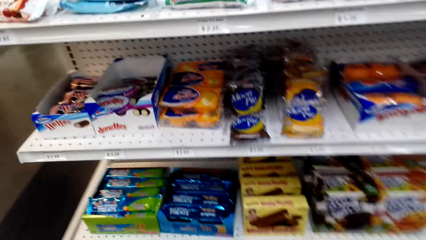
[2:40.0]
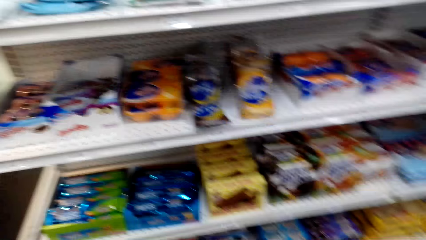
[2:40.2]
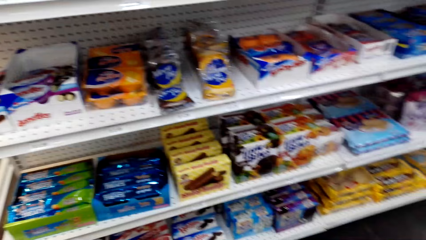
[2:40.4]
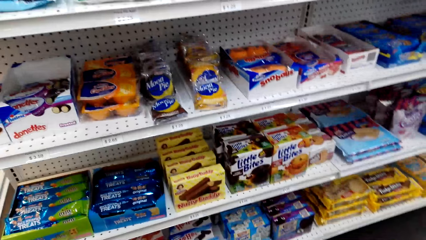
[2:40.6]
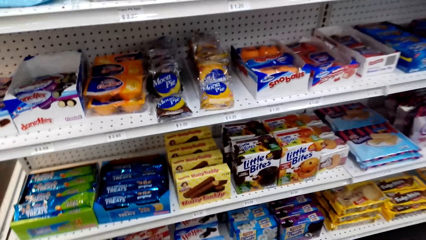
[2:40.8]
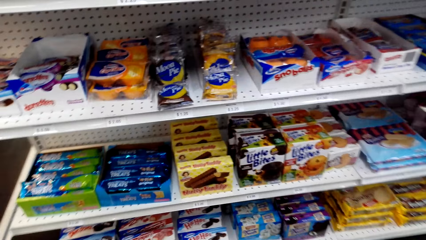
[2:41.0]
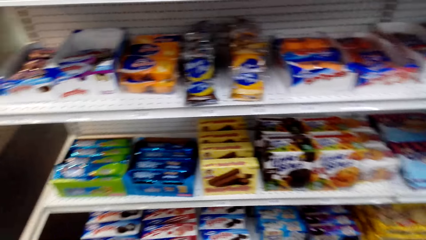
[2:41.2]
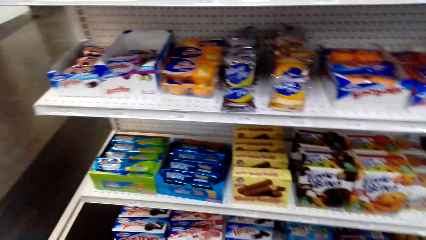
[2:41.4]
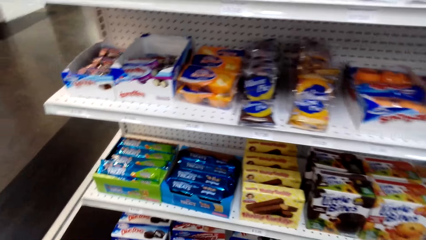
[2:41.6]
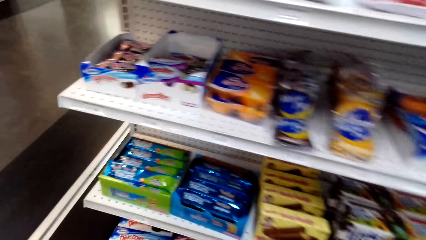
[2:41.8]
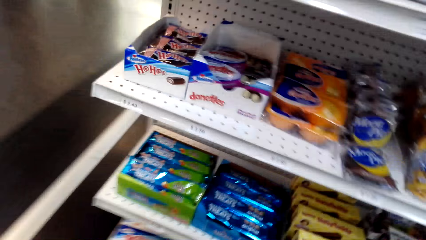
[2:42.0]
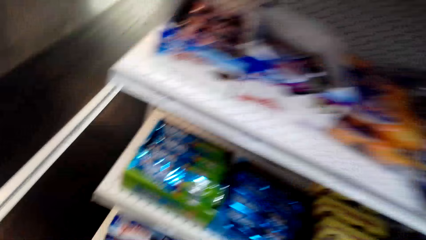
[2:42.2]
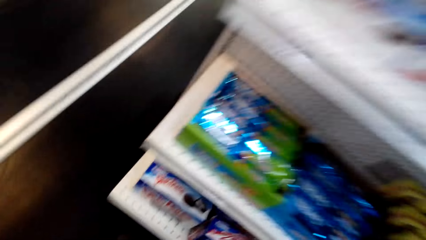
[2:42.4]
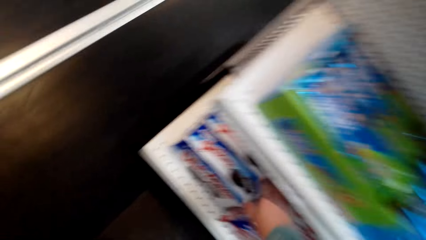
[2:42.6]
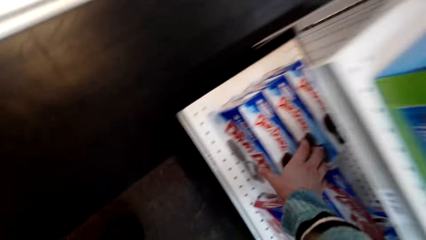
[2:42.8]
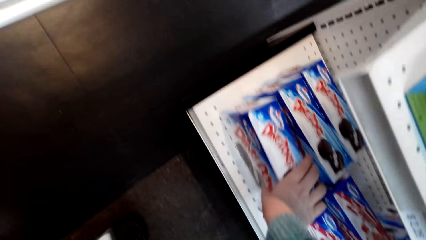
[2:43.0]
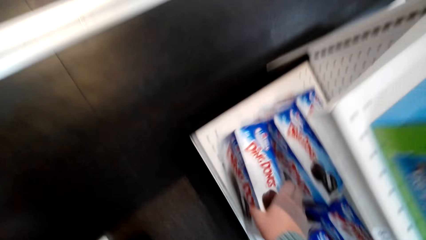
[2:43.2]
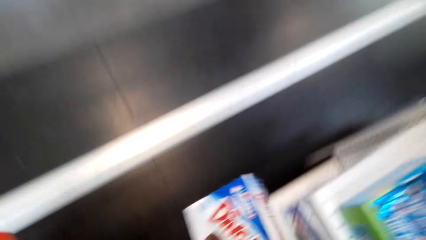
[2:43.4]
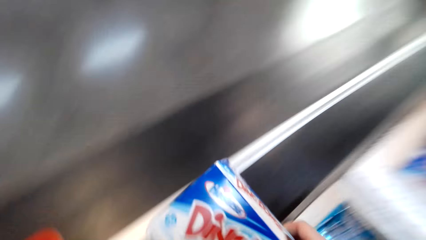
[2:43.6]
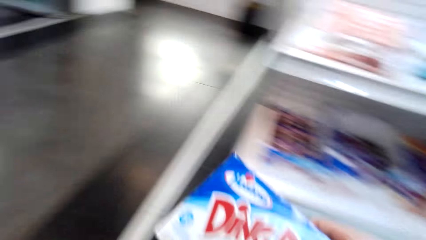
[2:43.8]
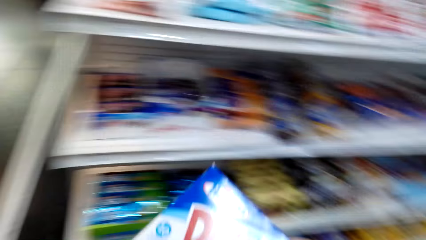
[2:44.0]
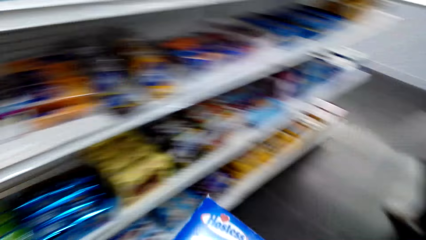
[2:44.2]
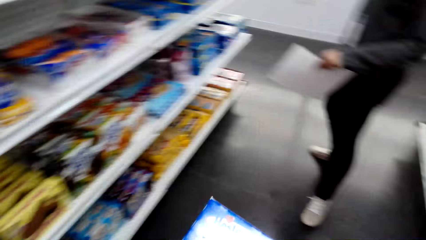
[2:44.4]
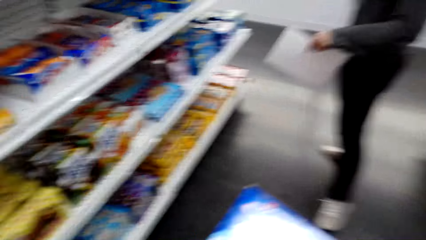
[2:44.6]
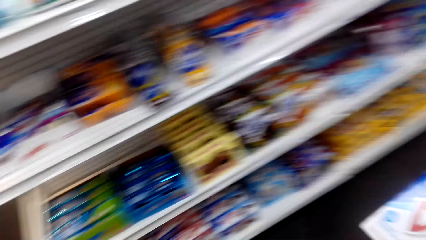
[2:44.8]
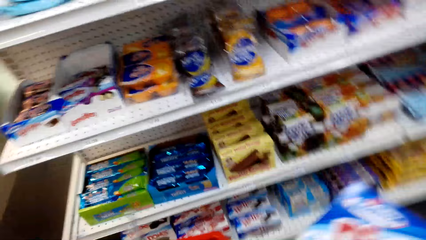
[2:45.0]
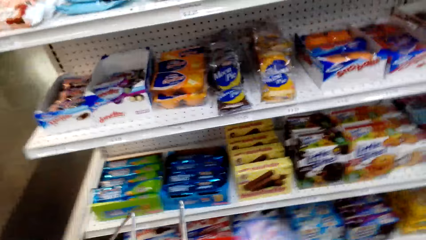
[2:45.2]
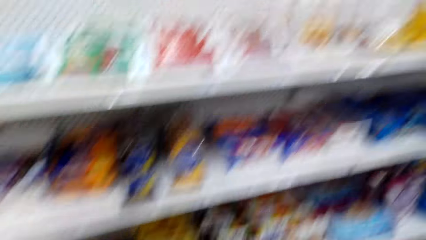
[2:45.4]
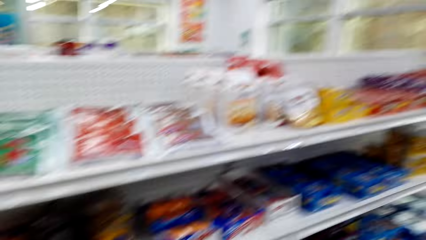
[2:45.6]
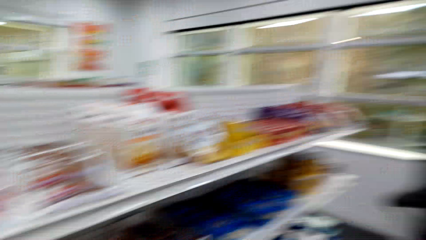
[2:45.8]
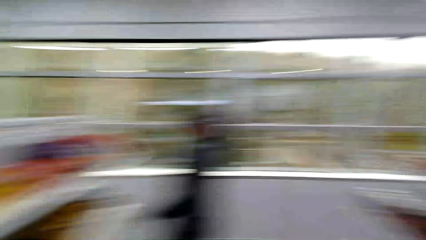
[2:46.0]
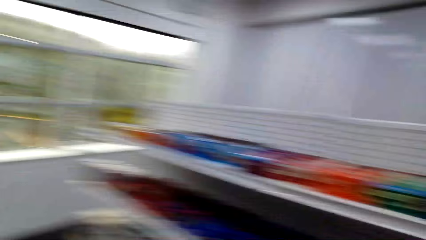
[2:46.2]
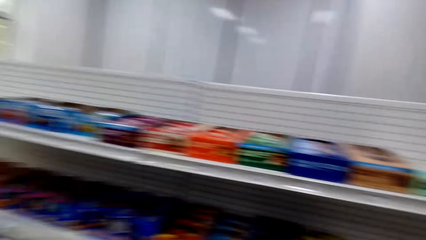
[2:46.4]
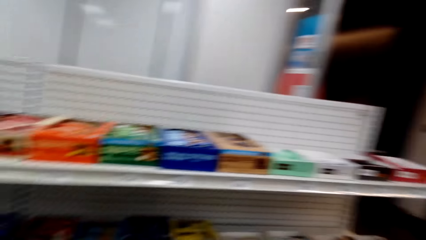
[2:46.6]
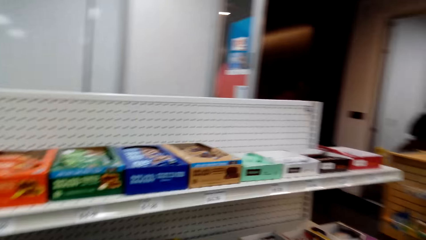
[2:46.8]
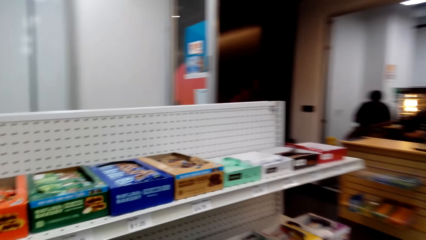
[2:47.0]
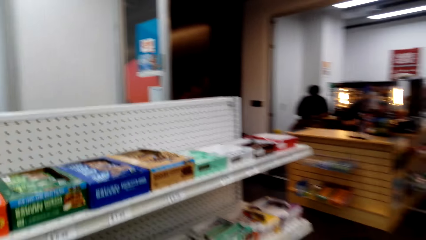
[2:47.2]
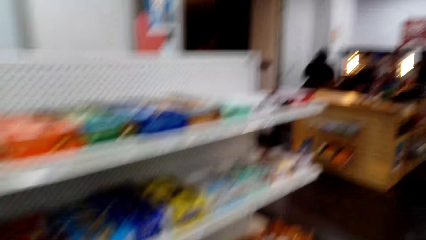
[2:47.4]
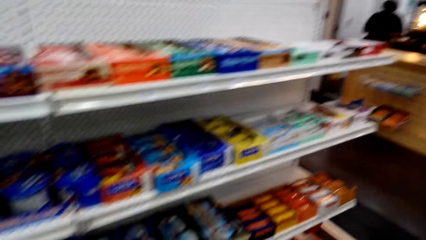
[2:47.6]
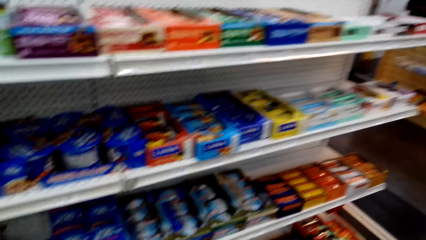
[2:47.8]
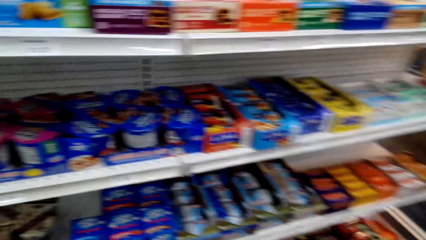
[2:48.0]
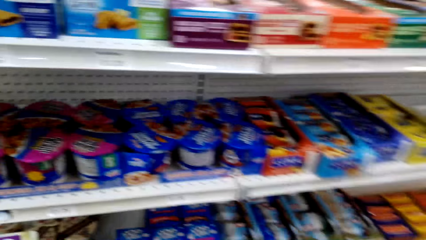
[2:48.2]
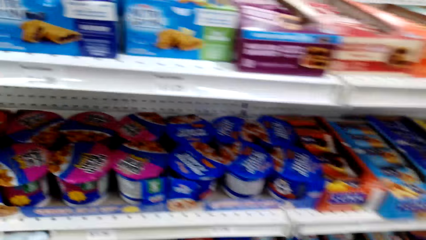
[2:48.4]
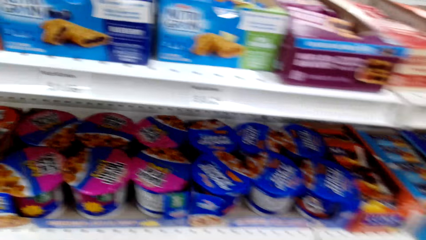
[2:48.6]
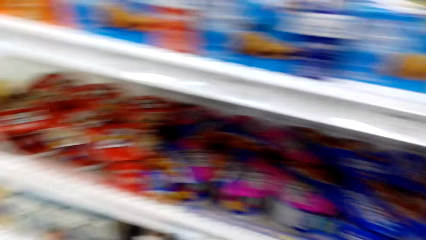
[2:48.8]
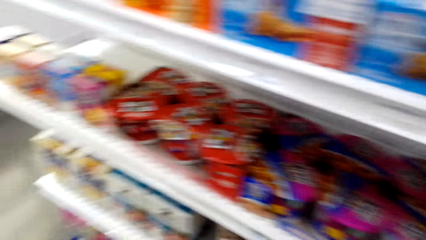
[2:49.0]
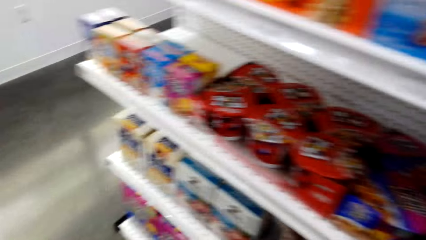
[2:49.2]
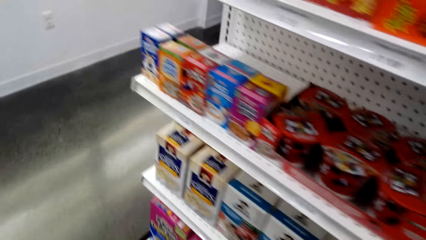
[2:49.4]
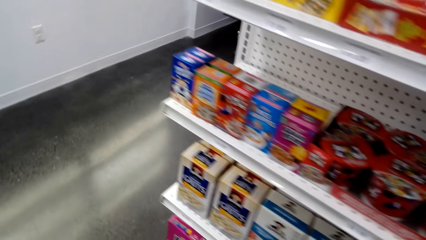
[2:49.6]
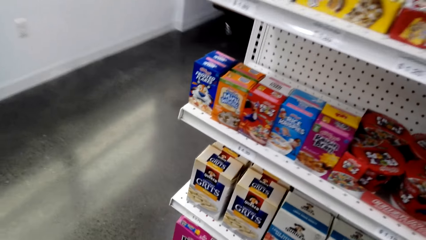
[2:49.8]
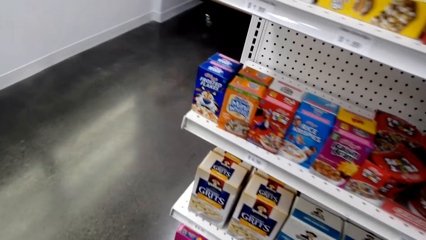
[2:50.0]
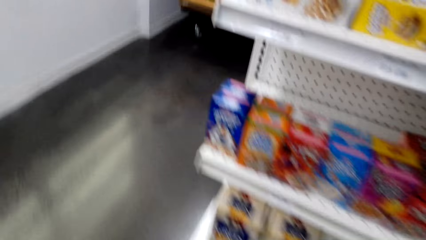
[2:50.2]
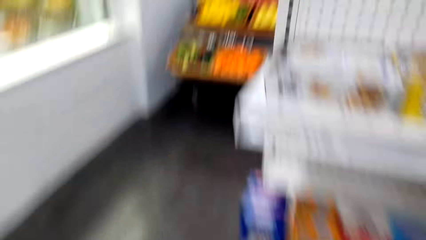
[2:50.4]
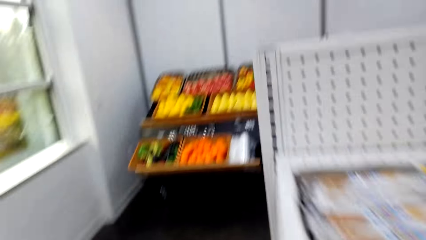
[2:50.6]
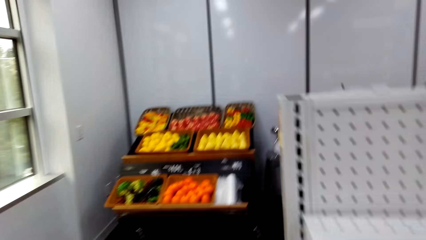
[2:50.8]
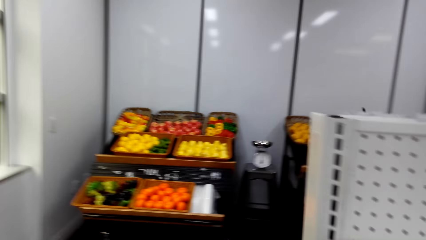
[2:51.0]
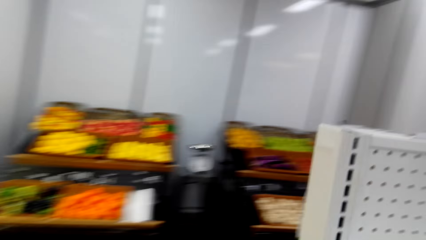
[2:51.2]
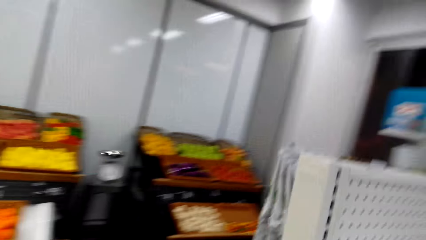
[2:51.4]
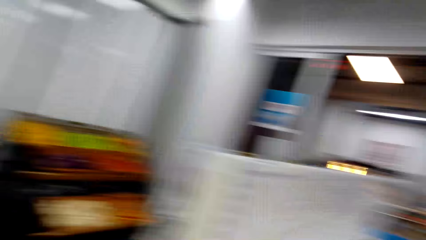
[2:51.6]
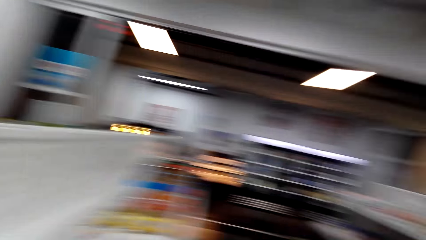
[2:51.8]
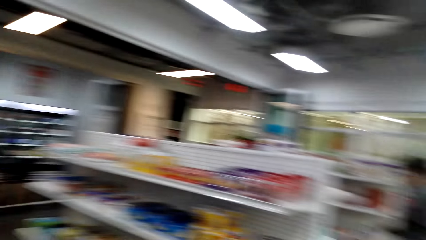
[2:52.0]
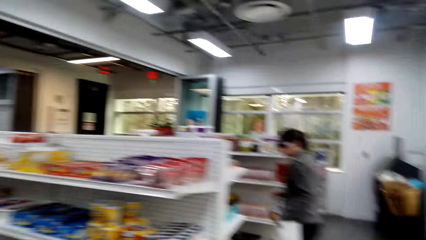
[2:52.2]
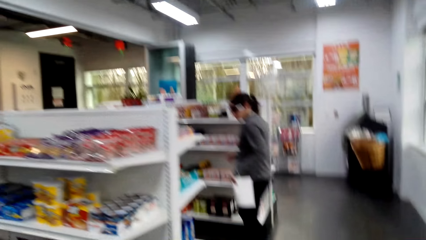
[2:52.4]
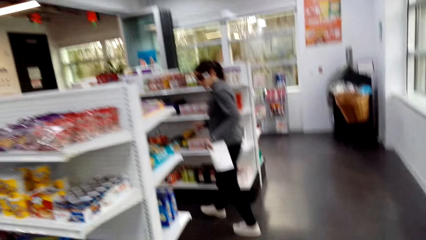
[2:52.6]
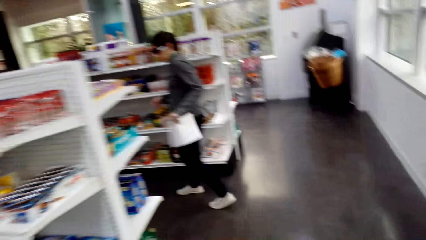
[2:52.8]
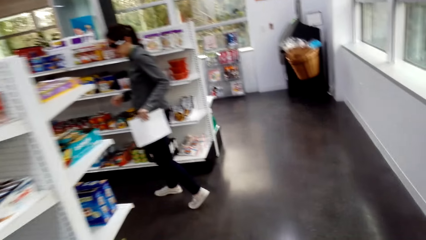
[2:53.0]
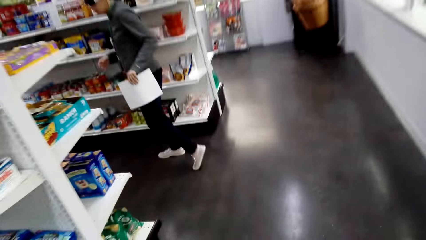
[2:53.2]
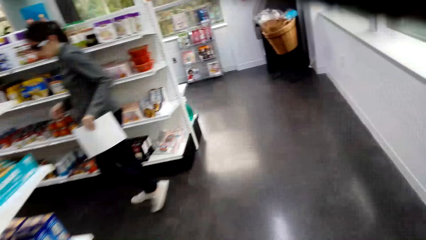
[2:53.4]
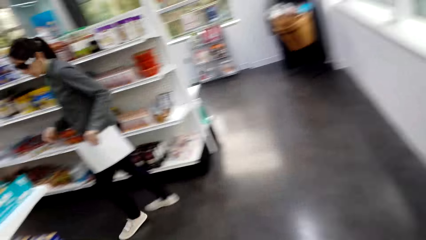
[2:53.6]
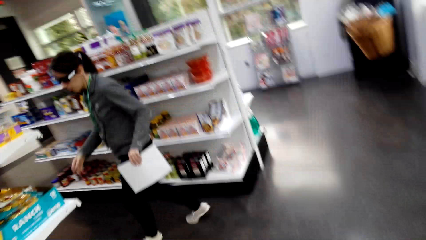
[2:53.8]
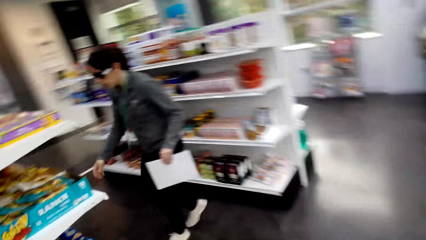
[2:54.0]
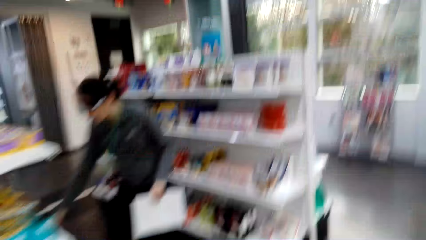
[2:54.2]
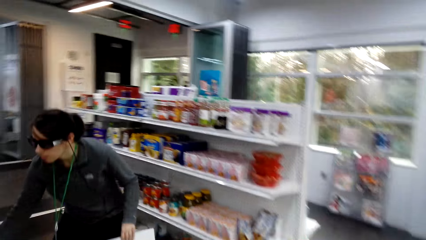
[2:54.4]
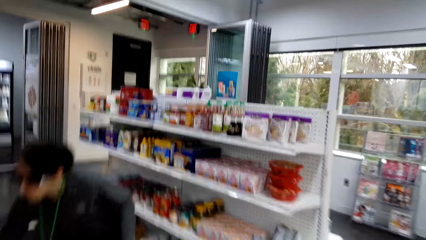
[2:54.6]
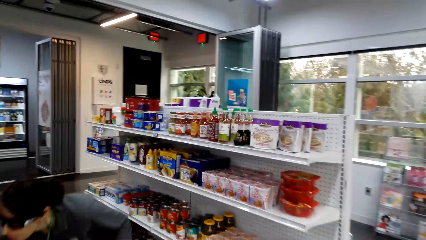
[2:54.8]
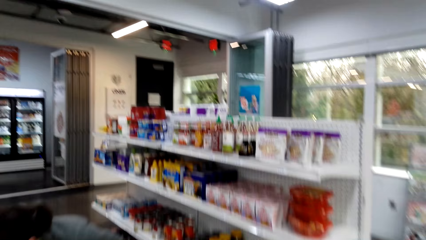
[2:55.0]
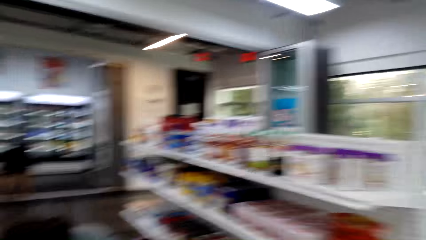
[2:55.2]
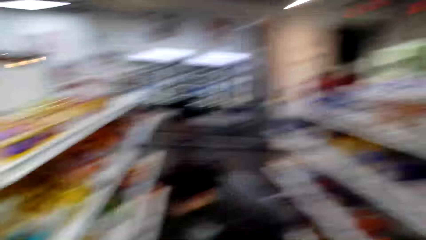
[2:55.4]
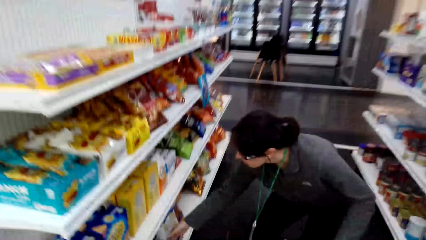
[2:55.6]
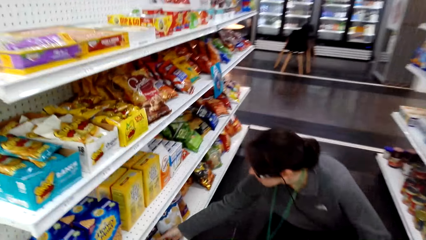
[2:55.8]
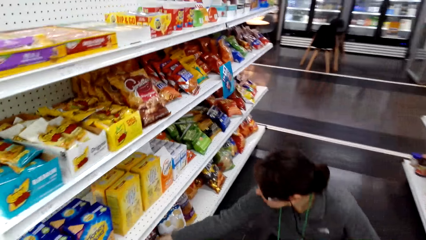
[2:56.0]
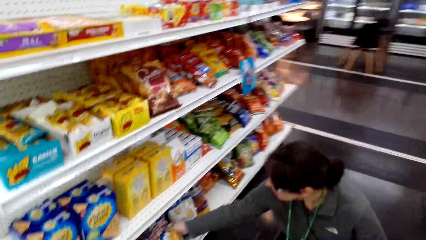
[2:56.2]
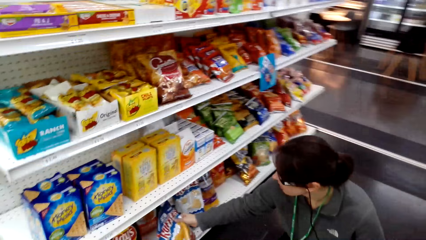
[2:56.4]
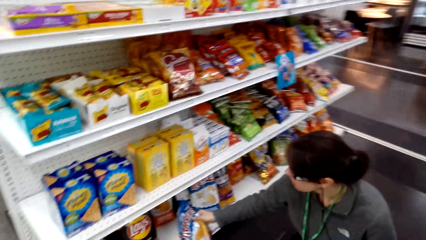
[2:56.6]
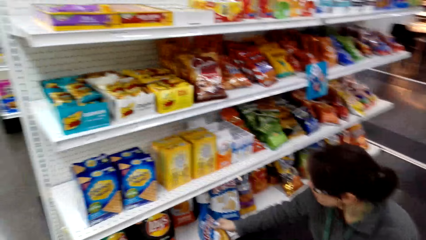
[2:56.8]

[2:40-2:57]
The camera wearer picks the Ding Dongs from the shelf. They put the Ding Dongs in the shopping basket and walk around the supermarket. A woman walks around.
